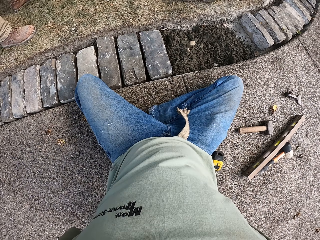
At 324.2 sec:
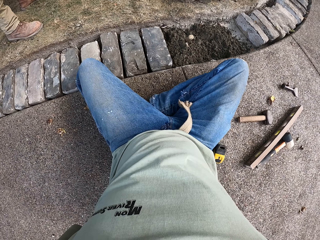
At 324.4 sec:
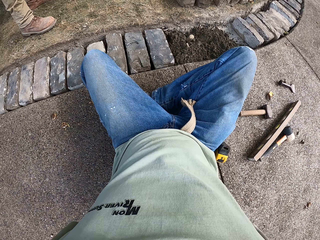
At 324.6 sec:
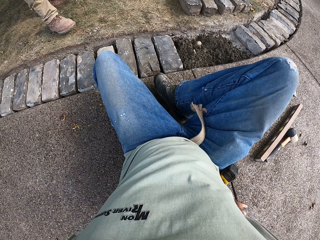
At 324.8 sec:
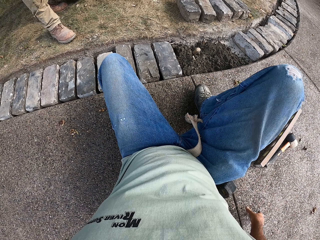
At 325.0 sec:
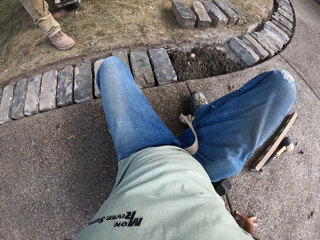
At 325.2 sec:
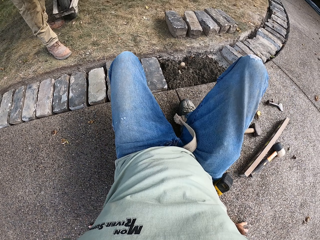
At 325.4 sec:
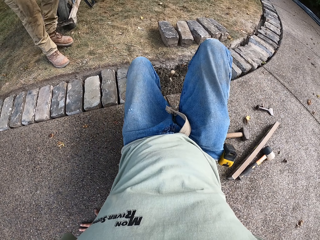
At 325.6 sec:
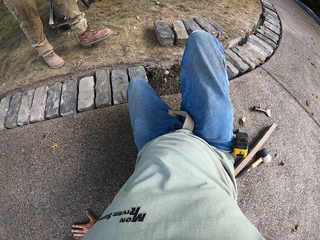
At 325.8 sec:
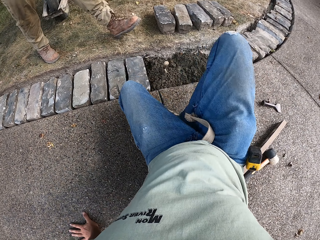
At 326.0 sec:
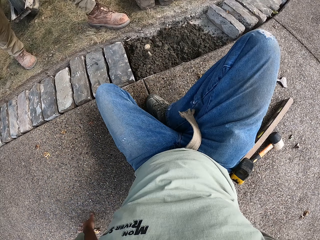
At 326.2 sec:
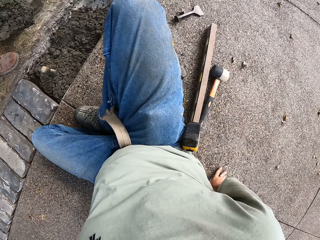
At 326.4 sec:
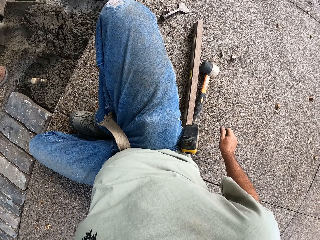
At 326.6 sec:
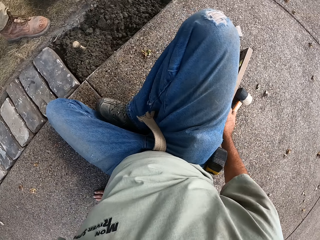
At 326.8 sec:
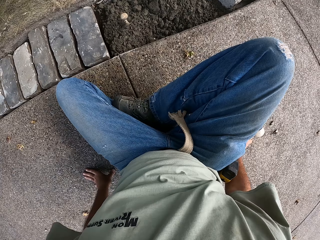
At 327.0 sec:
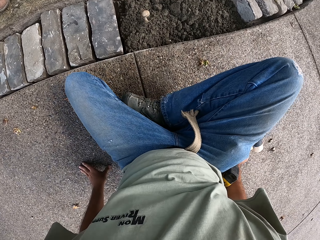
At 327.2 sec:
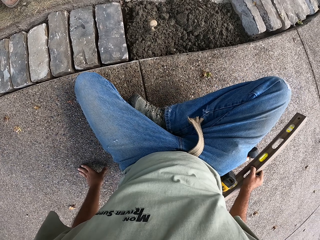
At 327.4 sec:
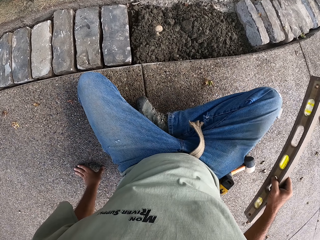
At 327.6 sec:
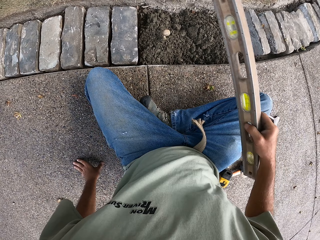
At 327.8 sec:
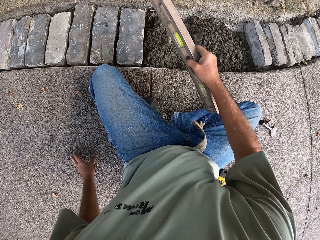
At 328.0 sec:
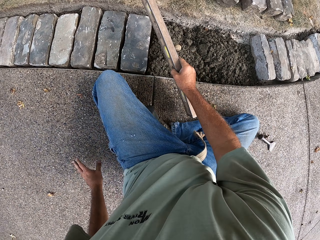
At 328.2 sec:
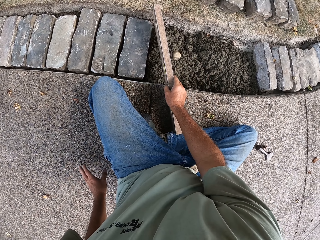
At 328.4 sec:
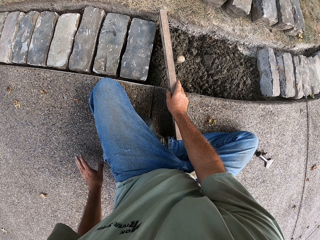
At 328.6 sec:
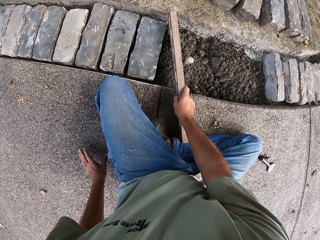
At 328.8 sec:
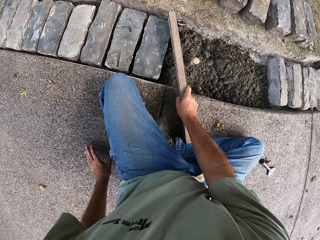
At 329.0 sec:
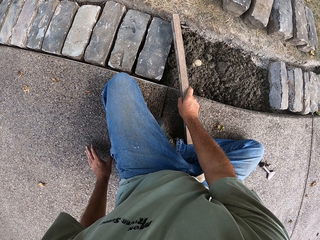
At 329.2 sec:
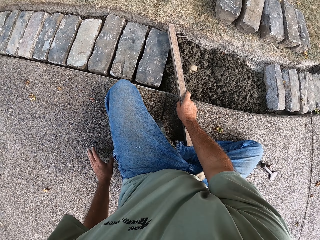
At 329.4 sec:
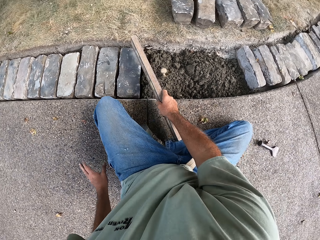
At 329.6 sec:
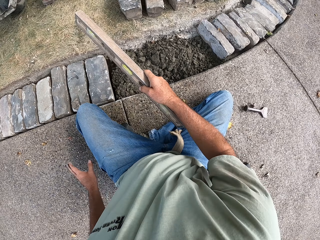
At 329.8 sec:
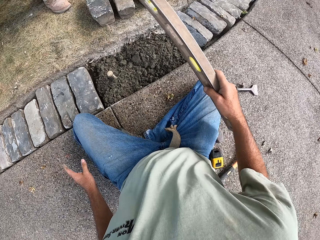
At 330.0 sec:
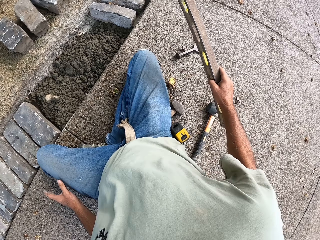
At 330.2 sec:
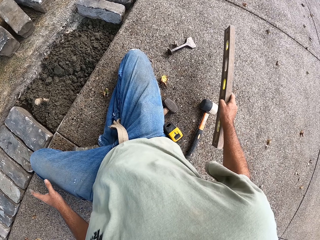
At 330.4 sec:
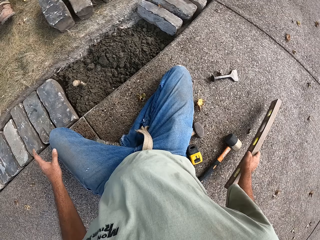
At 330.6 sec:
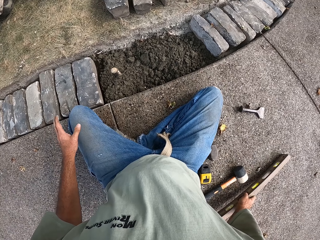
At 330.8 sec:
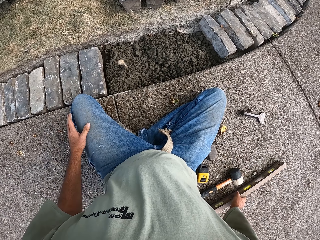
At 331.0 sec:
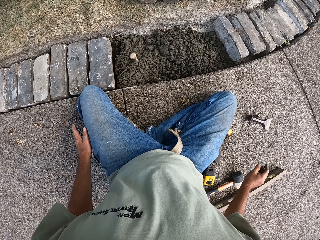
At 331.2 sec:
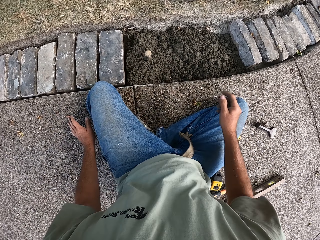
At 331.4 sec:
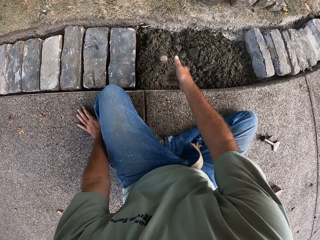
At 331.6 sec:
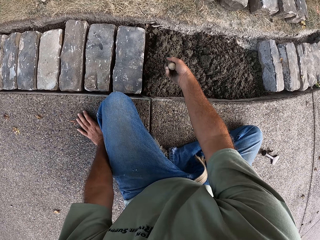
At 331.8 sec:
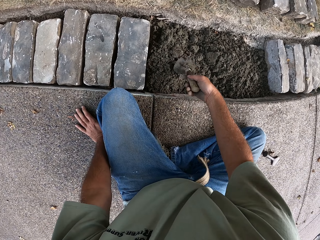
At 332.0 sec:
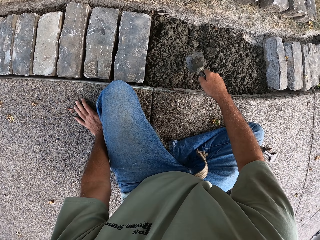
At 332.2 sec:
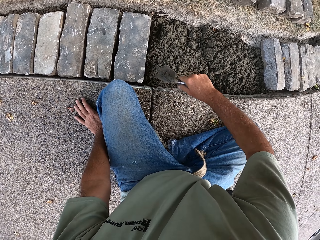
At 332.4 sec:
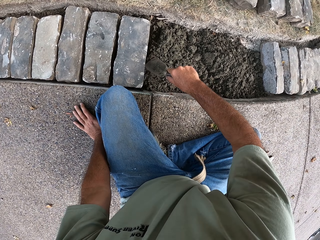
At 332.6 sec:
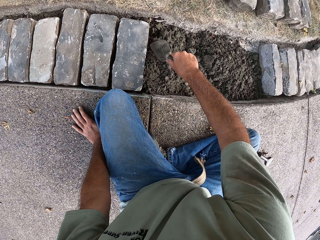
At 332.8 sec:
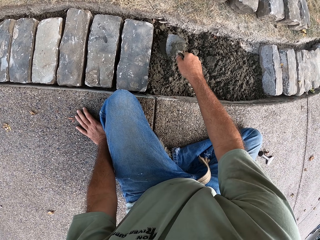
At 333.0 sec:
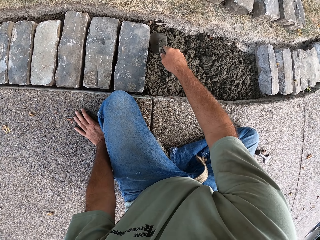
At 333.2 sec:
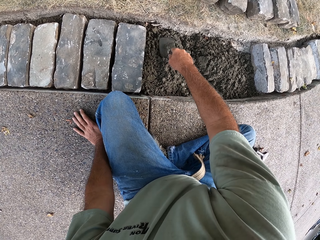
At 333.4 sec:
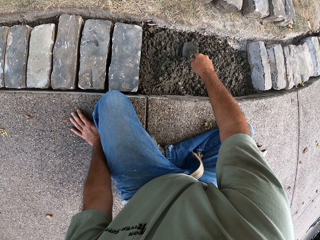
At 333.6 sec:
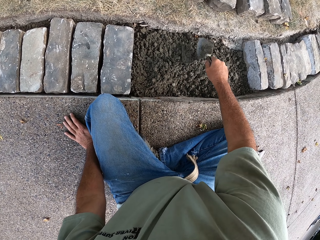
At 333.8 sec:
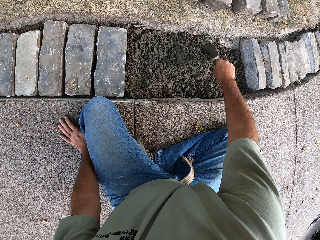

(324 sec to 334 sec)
The camera wearer moves a metal on the ground. They move on the ground. They pick up the metal. They put the metal on the block. They put the metal on the ground. They pick up a trowel and gather the concrete.

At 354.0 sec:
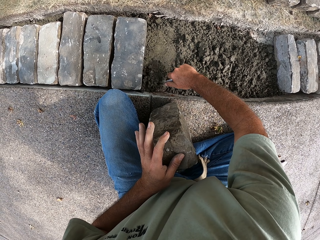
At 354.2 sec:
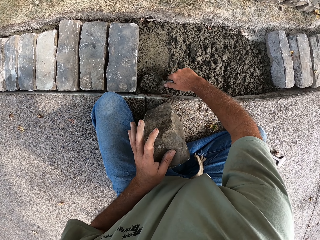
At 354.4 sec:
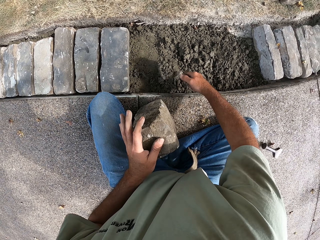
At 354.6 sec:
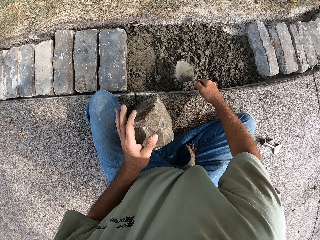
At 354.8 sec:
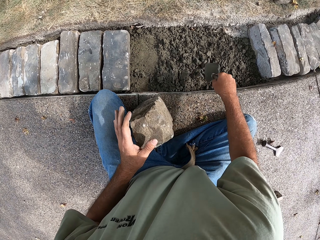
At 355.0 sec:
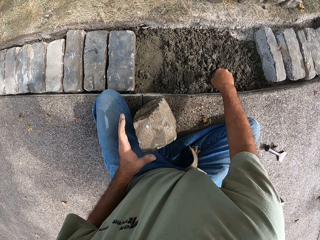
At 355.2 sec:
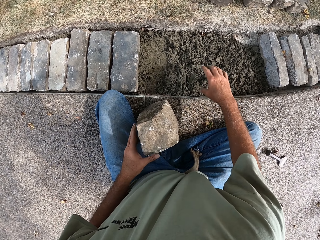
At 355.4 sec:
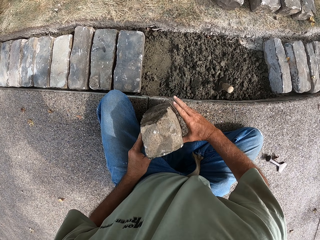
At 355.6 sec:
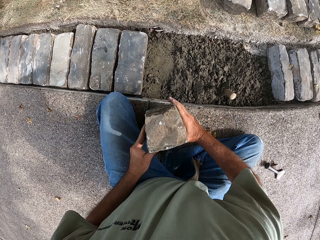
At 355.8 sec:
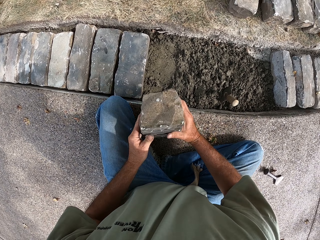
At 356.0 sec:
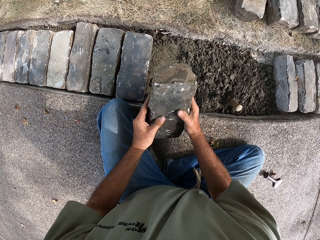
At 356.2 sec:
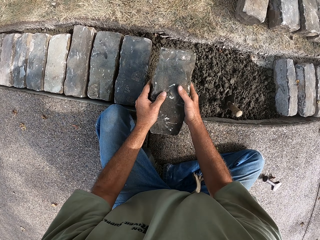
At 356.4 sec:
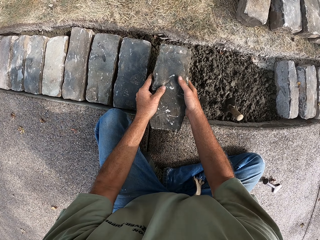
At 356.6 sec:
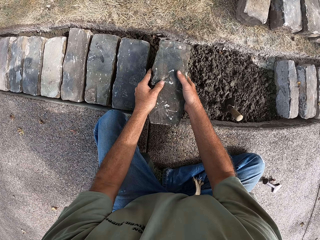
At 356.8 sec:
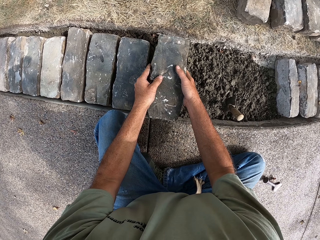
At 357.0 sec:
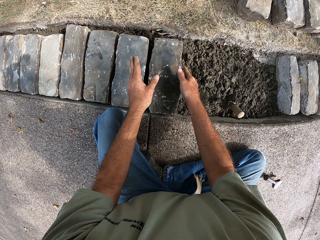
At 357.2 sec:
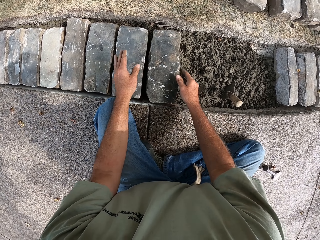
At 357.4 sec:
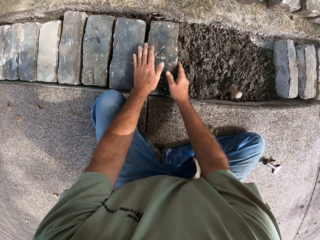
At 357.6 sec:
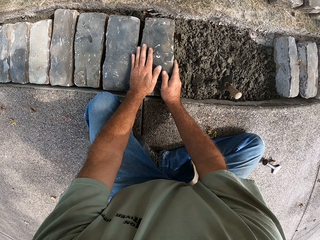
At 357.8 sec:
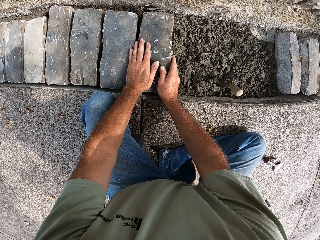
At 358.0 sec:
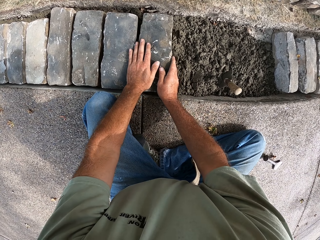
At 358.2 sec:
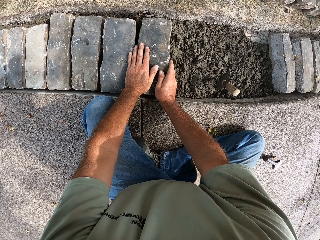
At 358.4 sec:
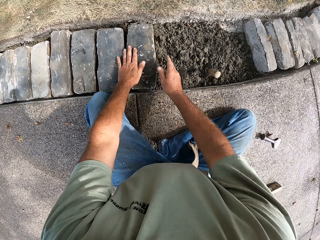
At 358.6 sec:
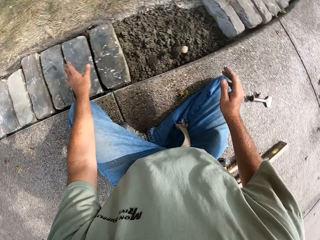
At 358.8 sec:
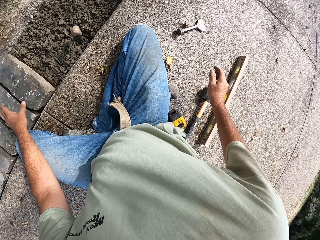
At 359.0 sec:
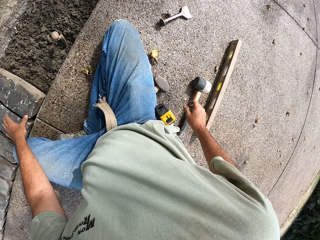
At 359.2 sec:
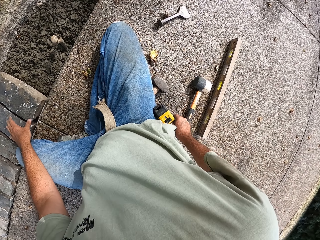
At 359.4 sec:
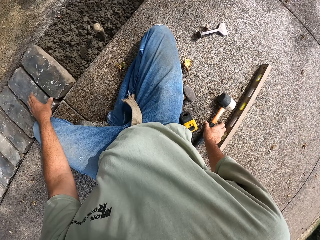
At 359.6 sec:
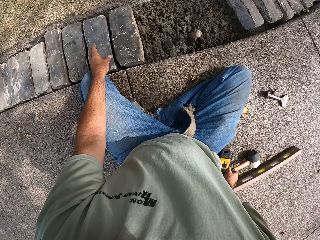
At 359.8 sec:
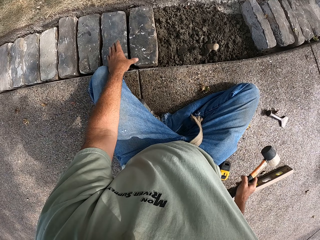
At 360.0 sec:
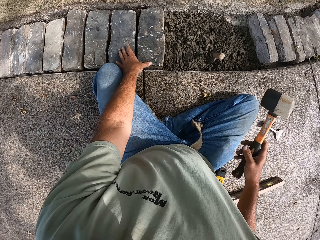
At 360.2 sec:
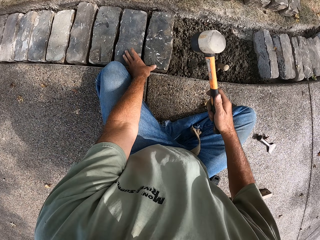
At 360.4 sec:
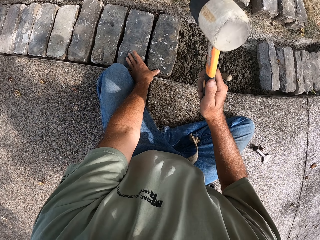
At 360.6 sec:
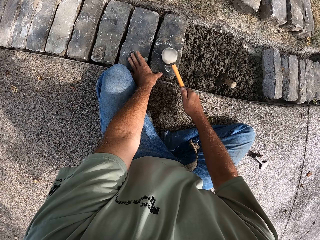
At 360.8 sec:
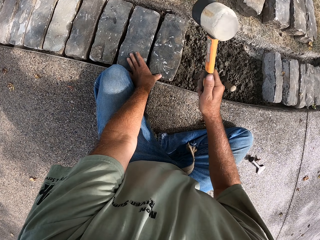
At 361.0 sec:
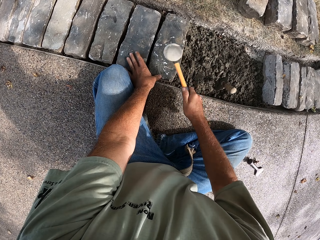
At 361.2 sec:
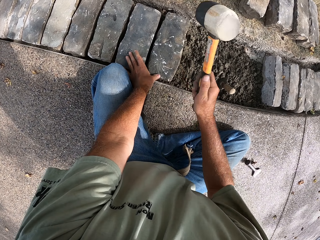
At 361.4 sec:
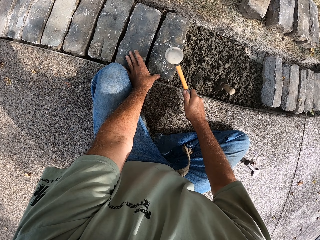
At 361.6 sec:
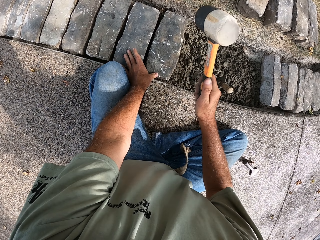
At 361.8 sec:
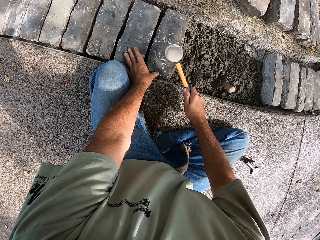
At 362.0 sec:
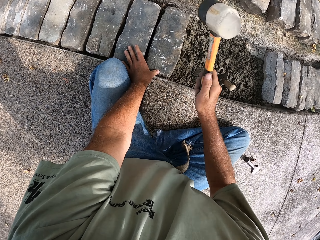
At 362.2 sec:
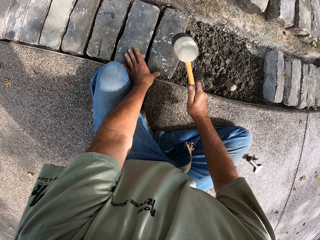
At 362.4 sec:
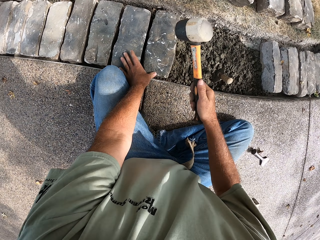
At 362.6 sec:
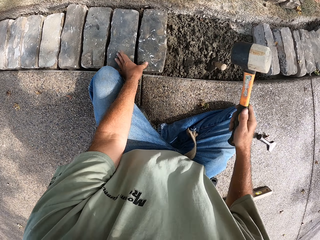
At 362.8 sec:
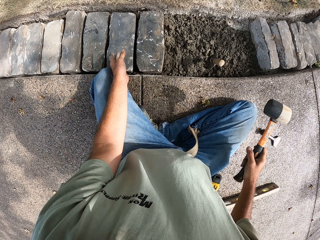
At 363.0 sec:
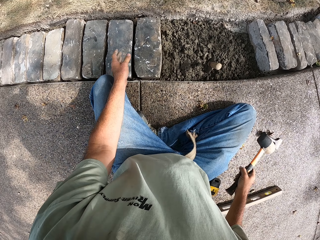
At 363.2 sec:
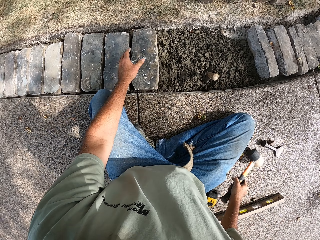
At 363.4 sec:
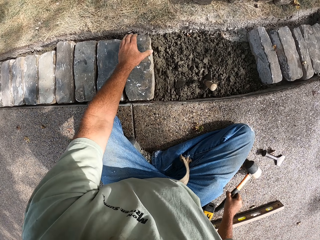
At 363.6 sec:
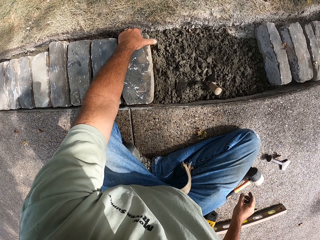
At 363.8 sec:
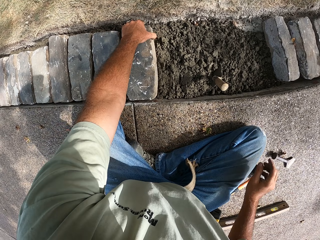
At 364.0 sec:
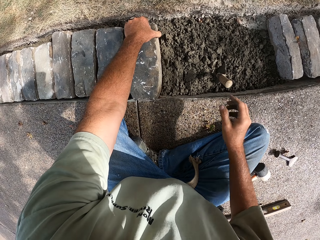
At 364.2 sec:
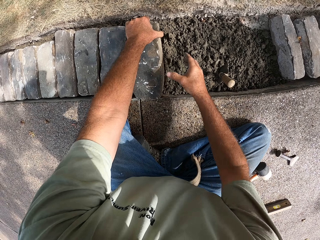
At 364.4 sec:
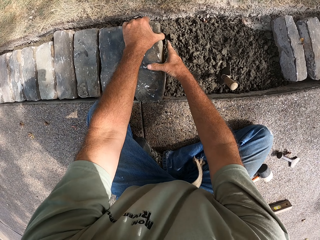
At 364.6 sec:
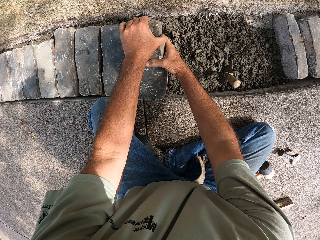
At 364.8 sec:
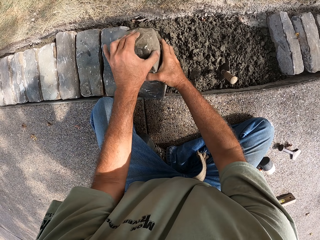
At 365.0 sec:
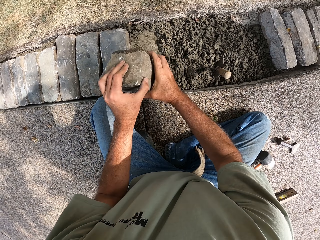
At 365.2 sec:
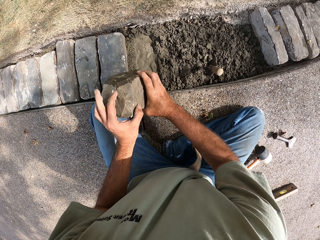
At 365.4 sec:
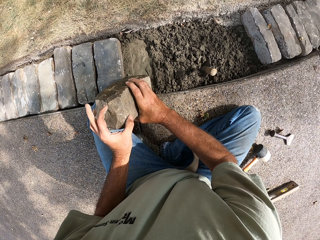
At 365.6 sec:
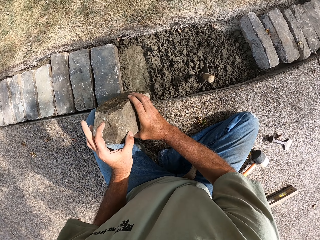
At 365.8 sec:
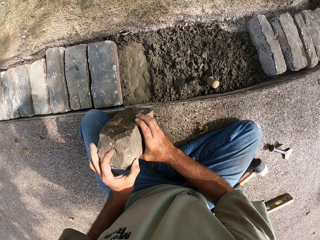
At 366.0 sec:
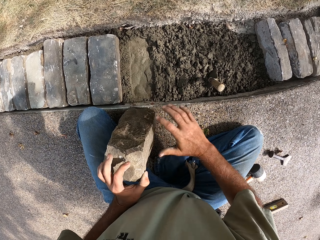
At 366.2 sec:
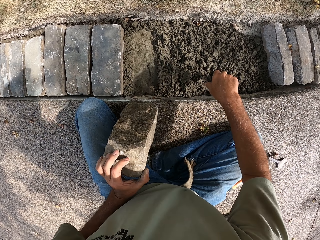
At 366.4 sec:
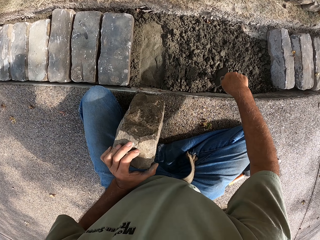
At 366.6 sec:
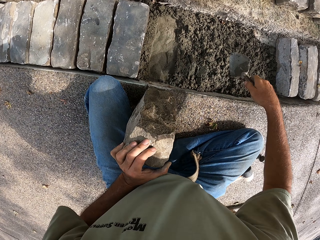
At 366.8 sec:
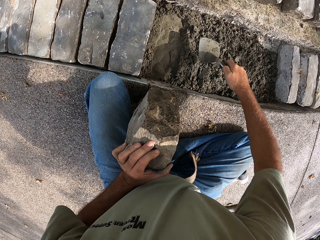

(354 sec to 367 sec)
The camera wearer puts the trowel on the concrete. They put a block in the concrete. They pick up a hammer. They beat the block with the hammer. They put the hammer on the ground. They remove the block from the concrete.
